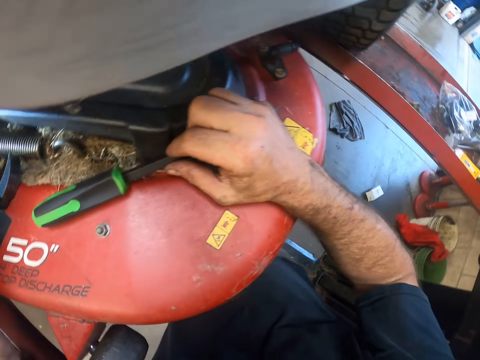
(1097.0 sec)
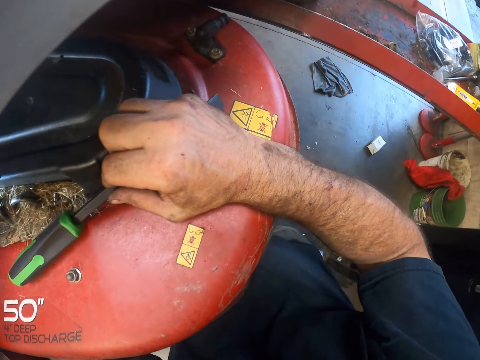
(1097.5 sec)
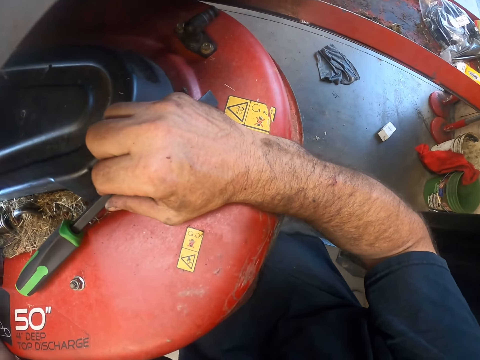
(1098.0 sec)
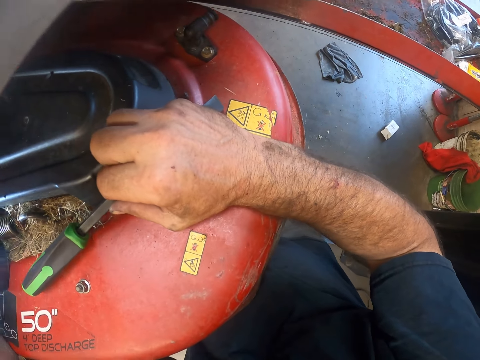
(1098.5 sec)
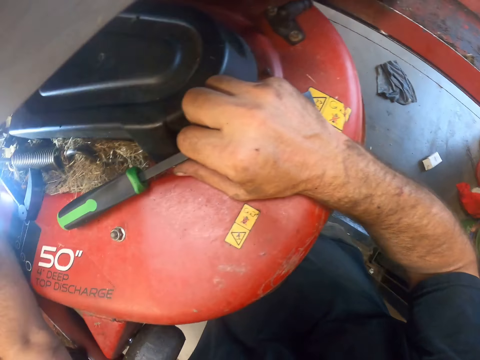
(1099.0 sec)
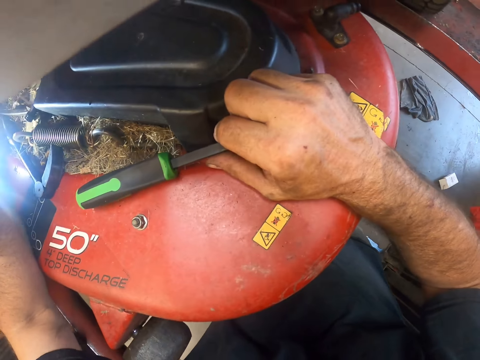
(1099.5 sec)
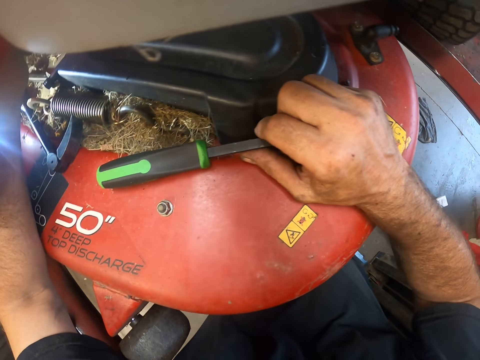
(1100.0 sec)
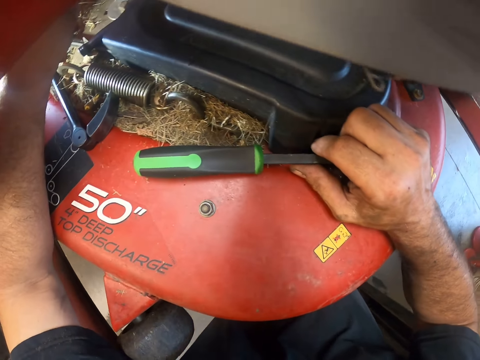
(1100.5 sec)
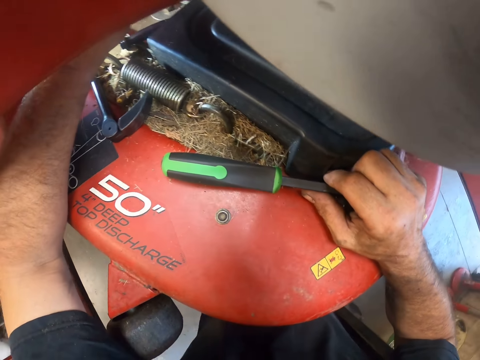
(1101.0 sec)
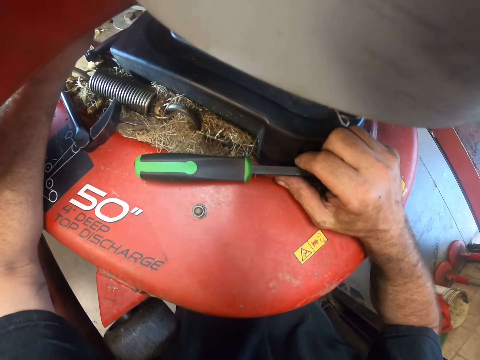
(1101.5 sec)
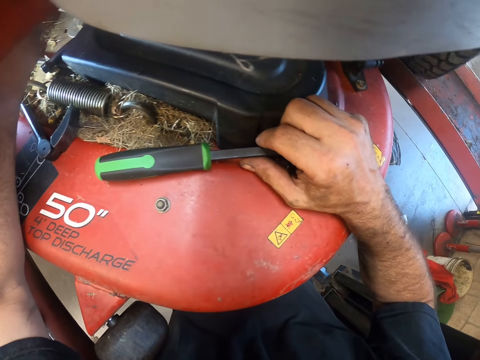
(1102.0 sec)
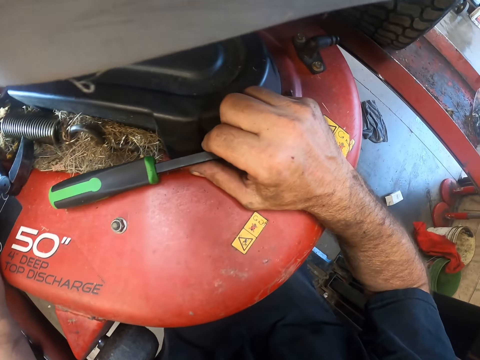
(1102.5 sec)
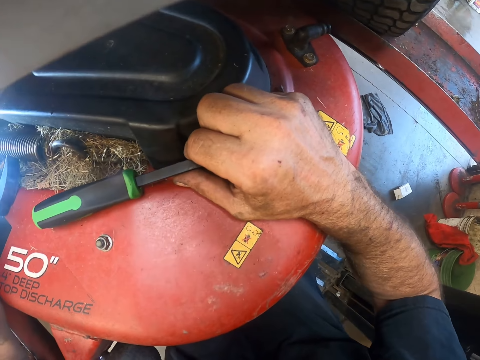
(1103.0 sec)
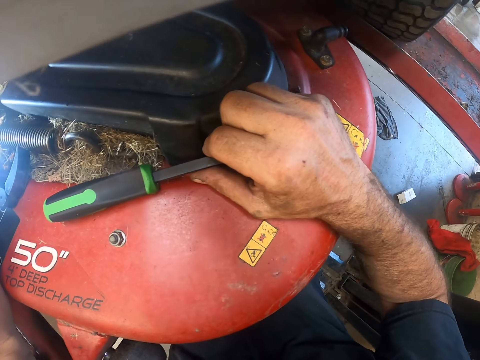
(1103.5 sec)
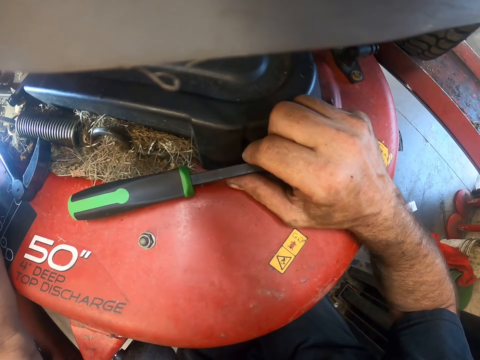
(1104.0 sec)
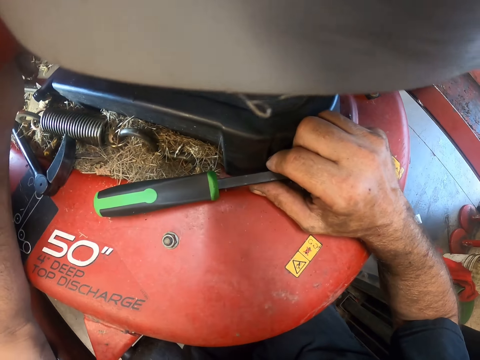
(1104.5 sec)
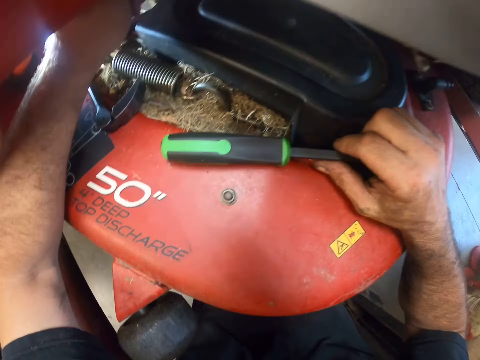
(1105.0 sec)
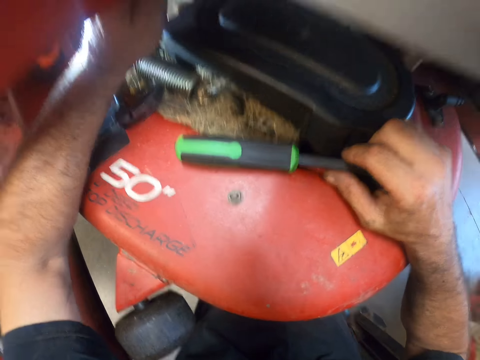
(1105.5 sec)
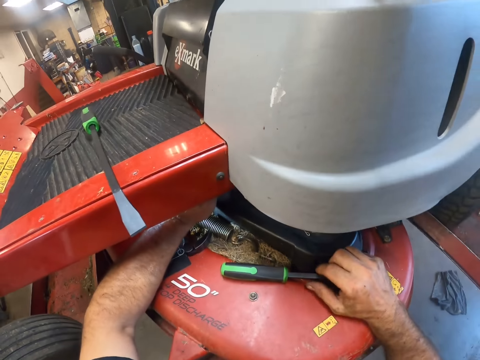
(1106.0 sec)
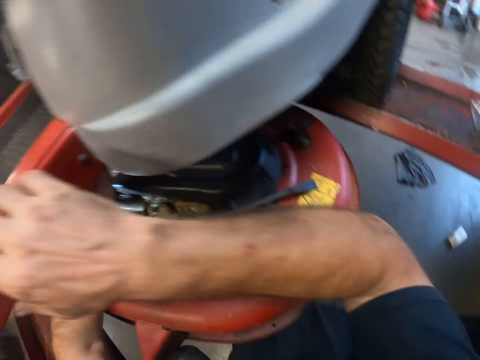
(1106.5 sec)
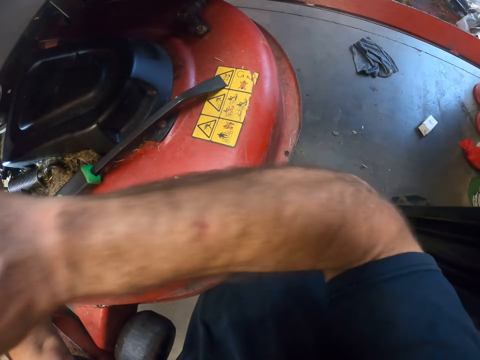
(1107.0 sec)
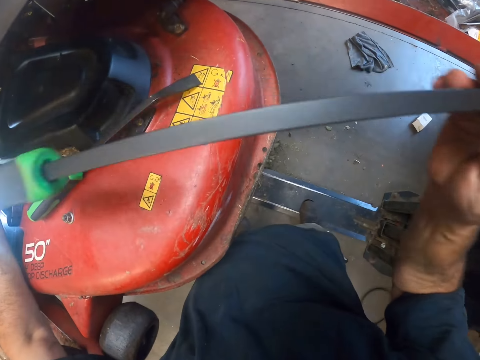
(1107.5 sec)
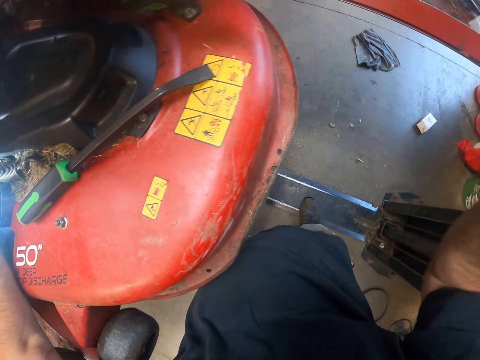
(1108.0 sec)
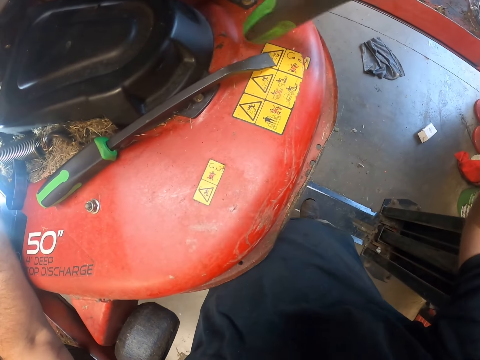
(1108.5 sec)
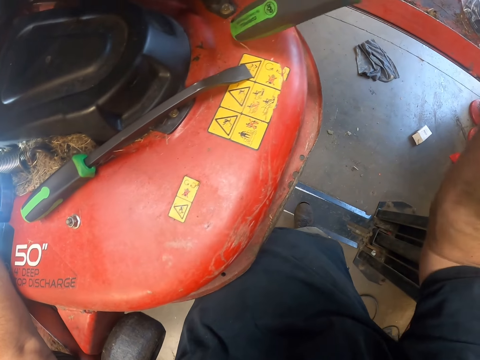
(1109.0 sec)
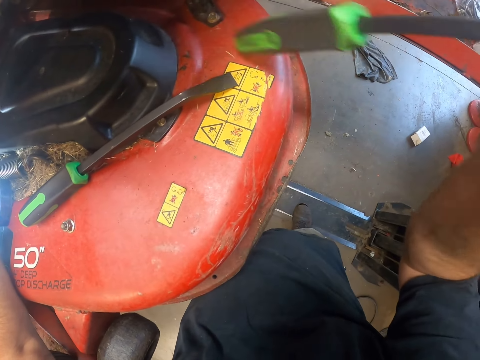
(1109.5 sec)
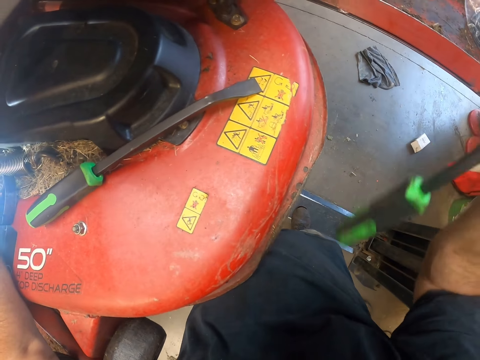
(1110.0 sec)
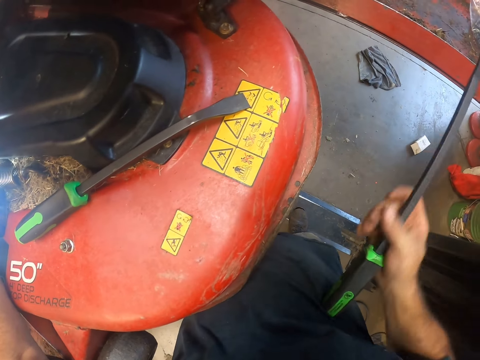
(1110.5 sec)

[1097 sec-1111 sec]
The camera wearer looks around. He drops the pry bar in his hand. He picks up another pry bar from the top of the feet rest with his right hand.

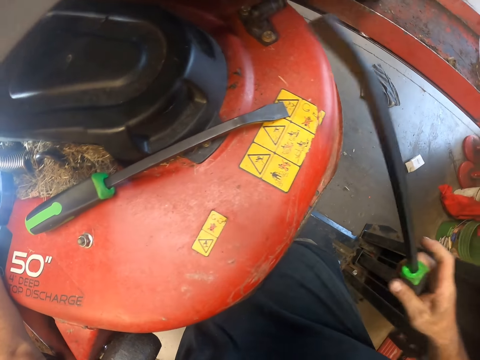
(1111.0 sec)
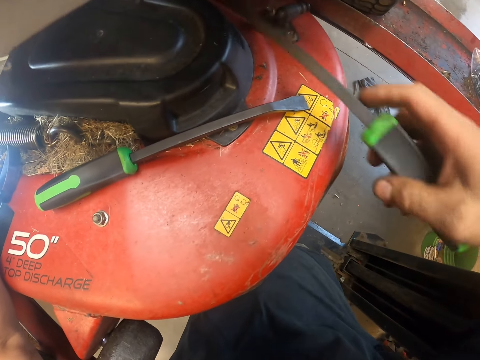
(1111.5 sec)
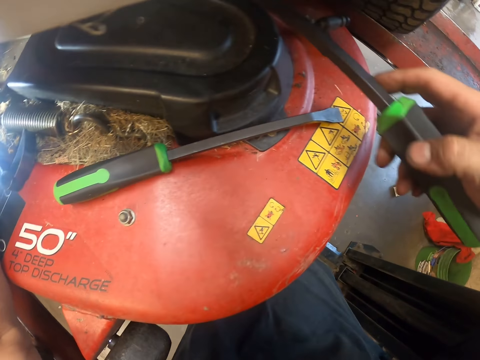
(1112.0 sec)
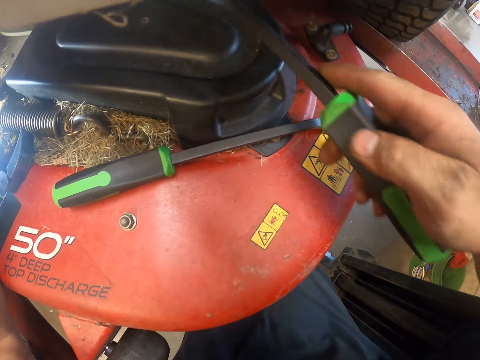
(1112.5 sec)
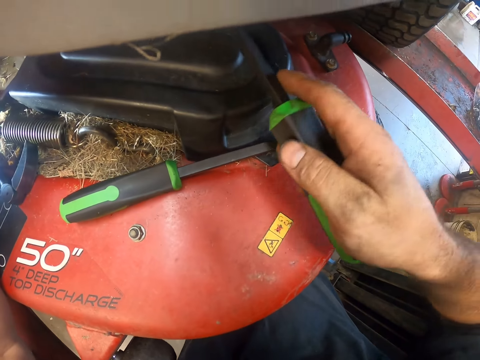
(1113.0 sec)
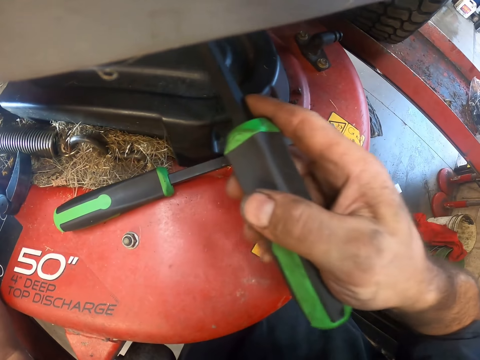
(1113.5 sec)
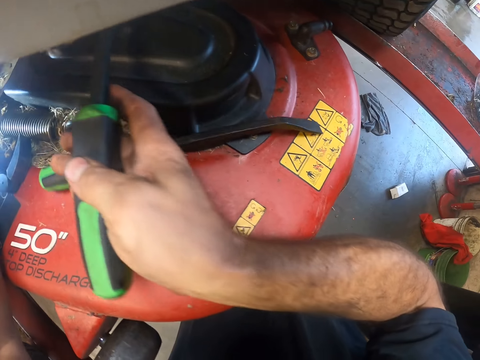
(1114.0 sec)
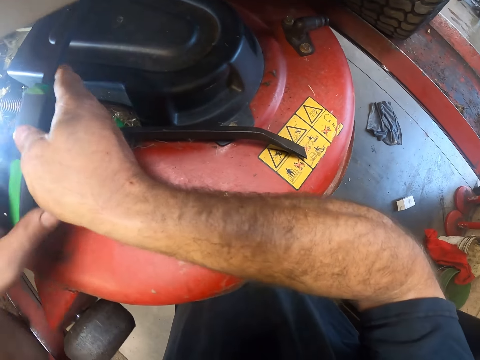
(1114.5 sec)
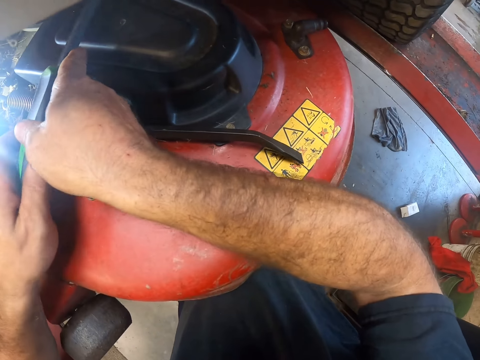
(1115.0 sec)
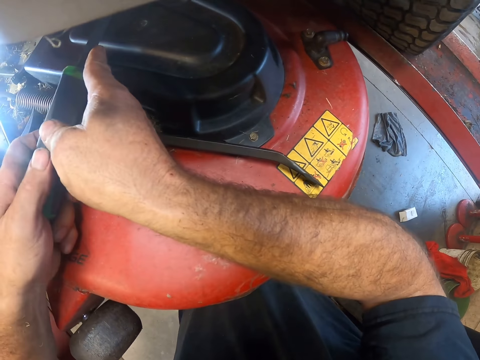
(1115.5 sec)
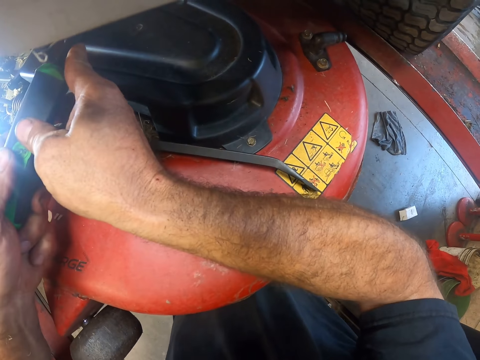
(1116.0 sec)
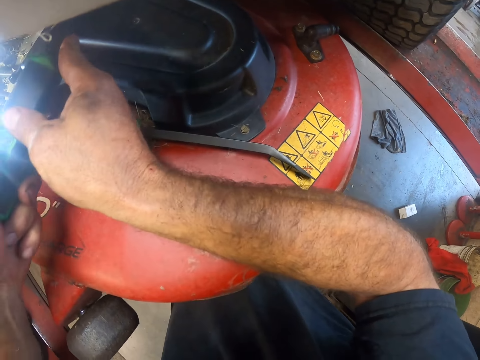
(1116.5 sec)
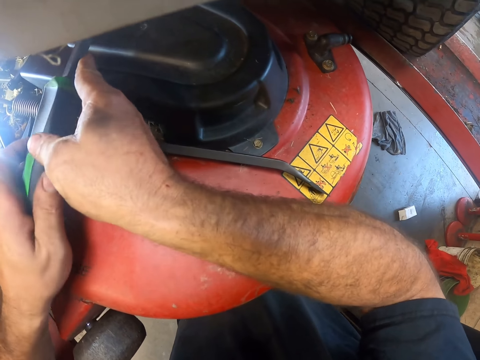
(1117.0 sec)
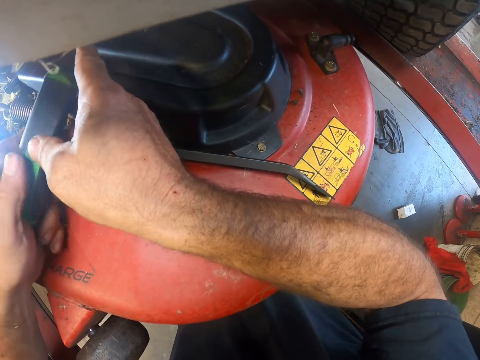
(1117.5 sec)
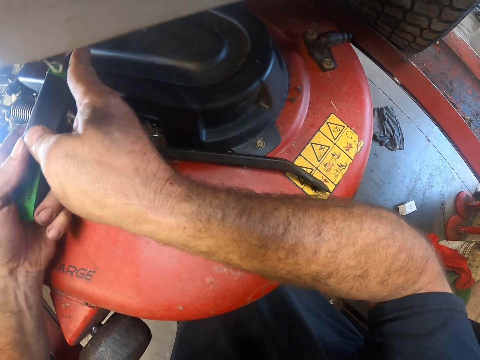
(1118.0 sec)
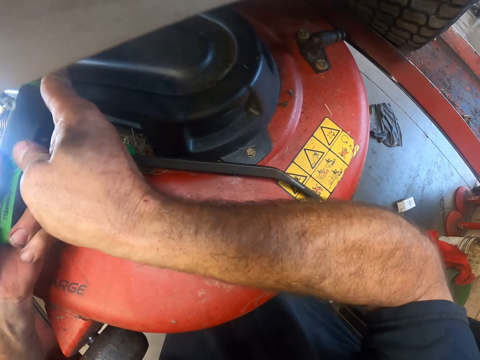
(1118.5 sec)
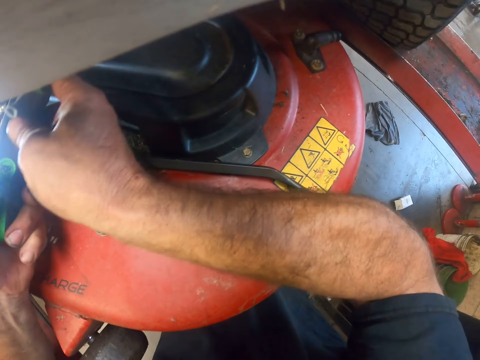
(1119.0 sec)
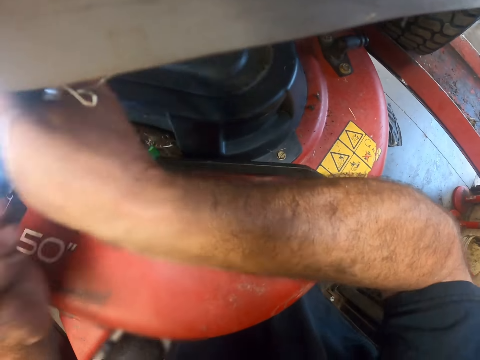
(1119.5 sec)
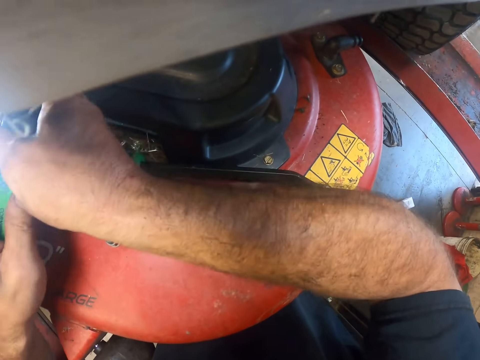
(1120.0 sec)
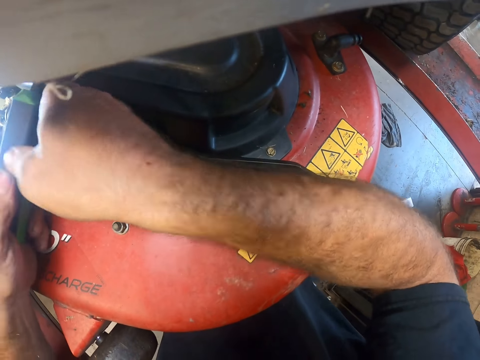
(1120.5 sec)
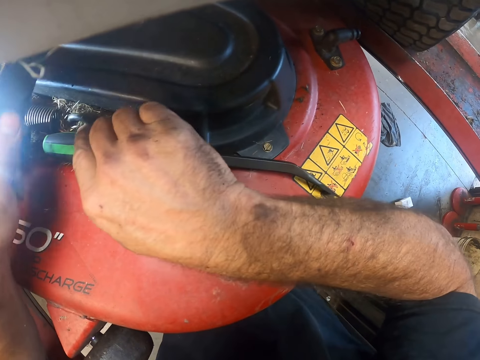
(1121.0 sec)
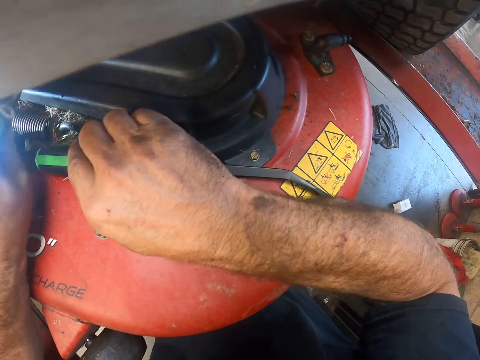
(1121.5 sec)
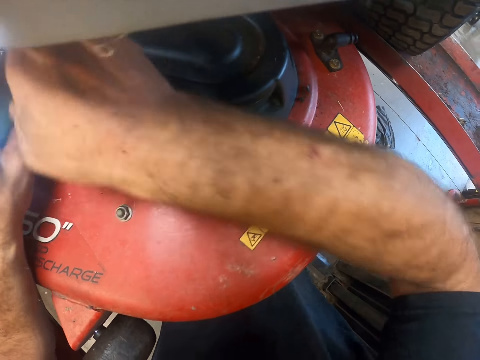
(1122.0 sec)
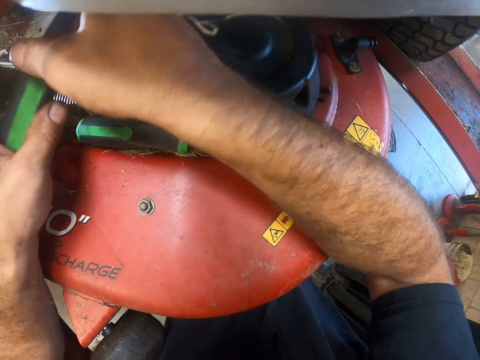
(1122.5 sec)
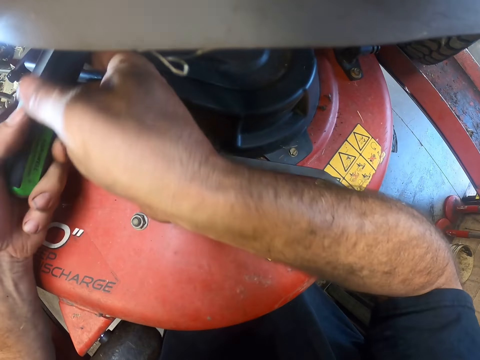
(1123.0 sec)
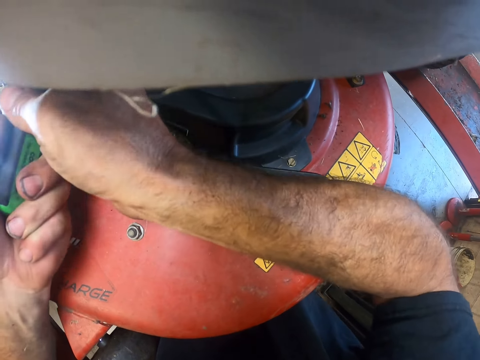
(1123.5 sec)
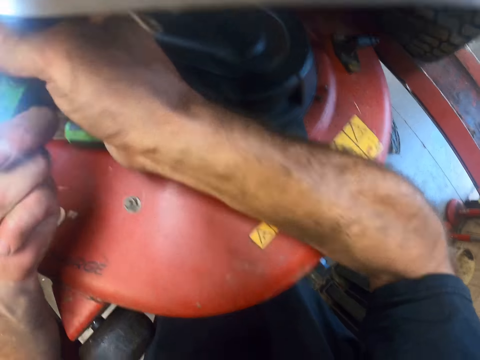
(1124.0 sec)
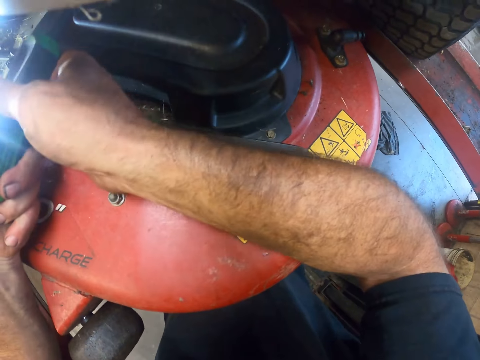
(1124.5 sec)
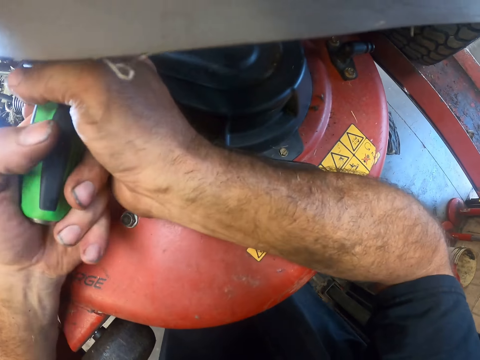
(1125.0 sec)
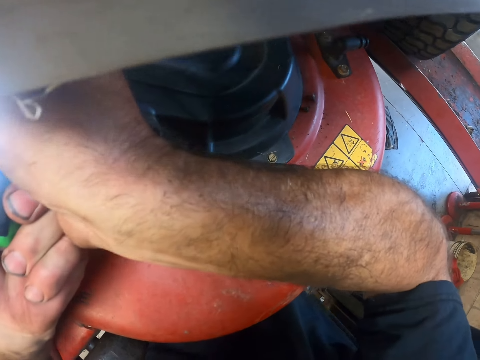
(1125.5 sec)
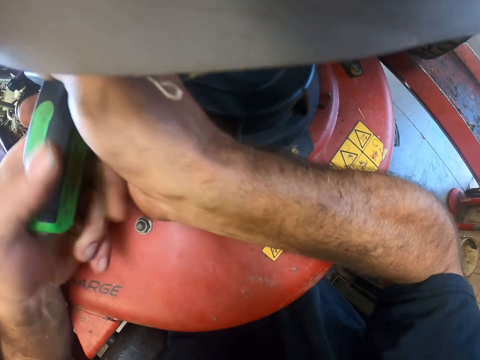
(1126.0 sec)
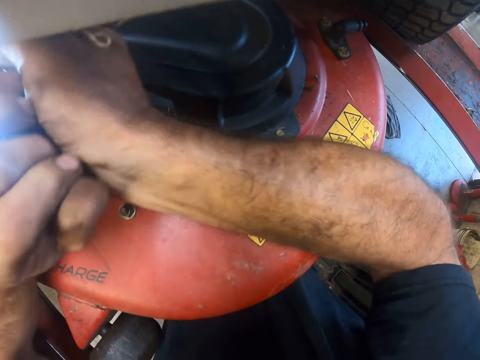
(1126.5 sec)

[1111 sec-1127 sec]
The camera wearer pokes the underneath of the feet rest with the pry bar in both hands. He does something.
